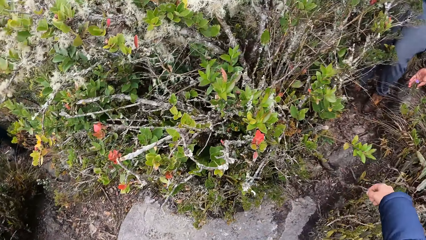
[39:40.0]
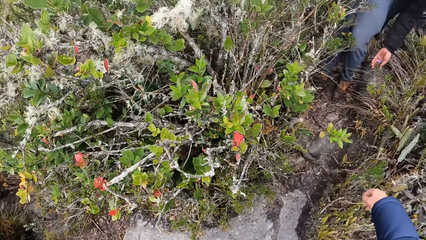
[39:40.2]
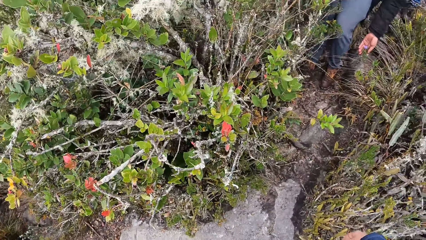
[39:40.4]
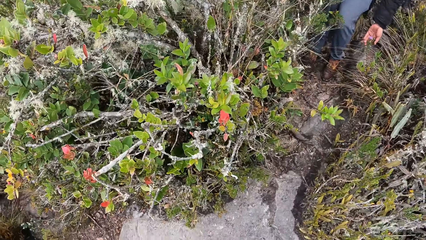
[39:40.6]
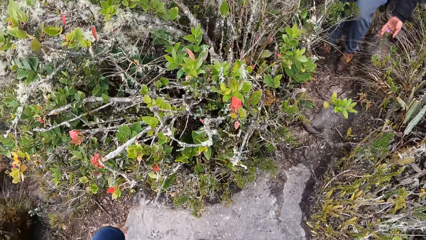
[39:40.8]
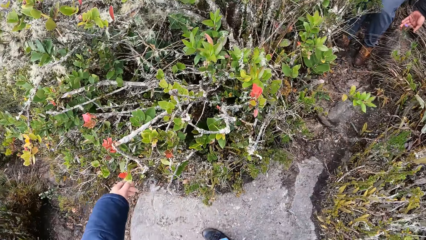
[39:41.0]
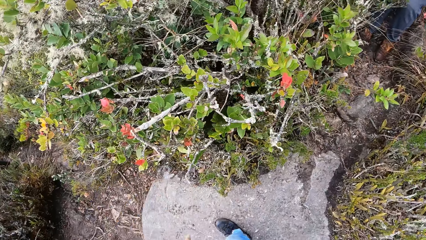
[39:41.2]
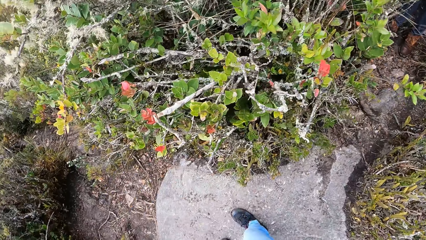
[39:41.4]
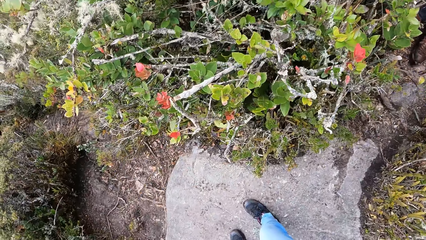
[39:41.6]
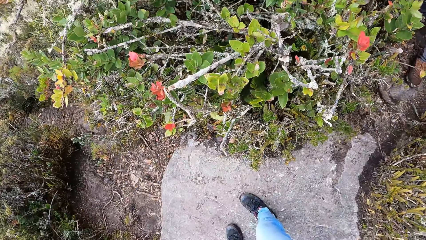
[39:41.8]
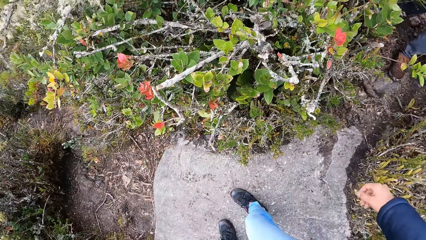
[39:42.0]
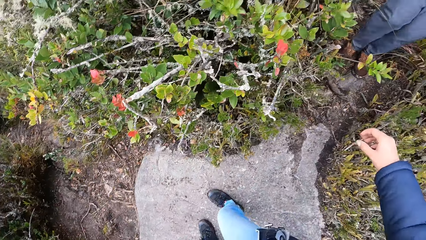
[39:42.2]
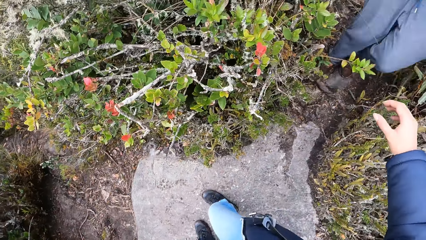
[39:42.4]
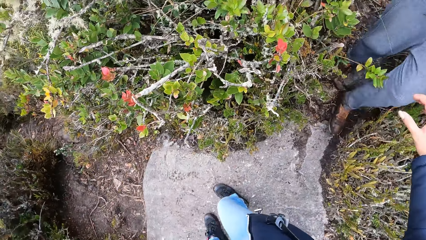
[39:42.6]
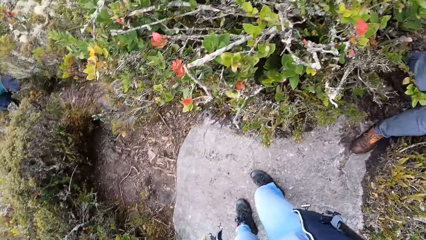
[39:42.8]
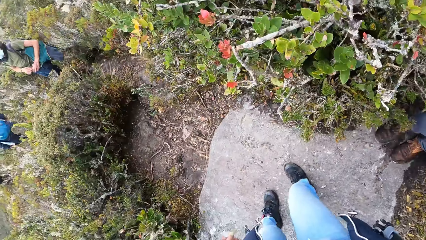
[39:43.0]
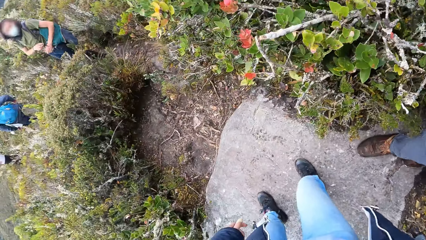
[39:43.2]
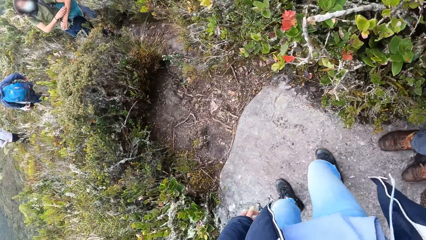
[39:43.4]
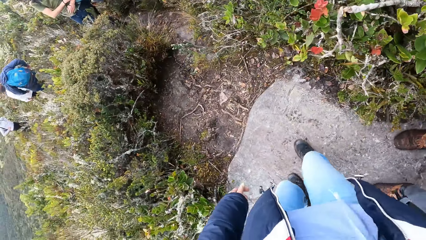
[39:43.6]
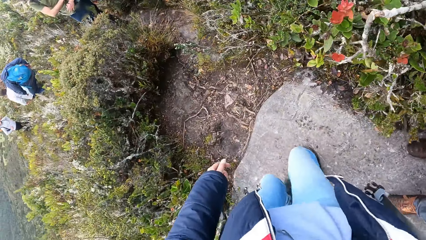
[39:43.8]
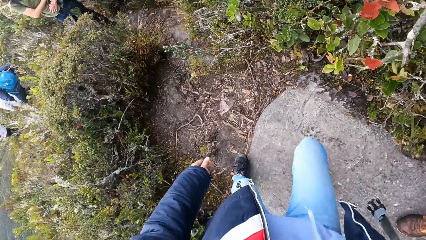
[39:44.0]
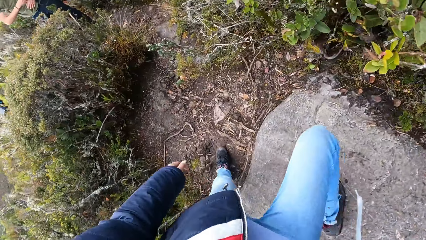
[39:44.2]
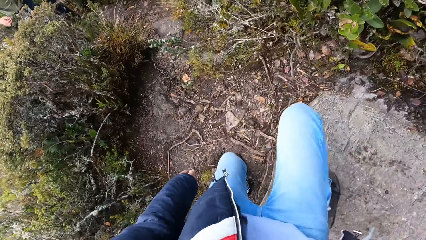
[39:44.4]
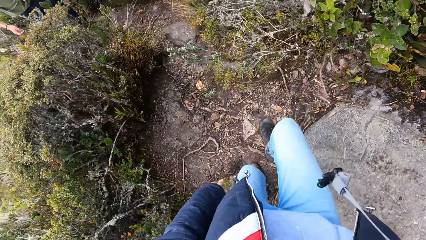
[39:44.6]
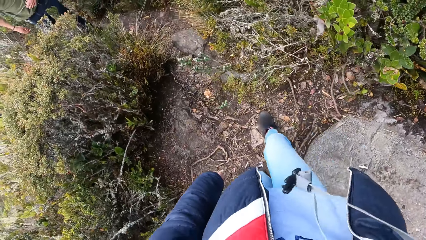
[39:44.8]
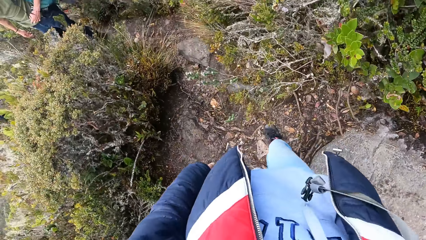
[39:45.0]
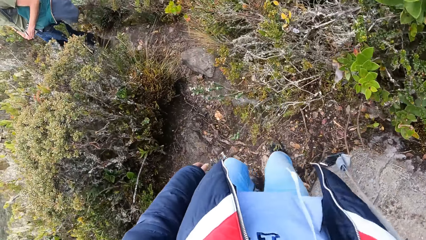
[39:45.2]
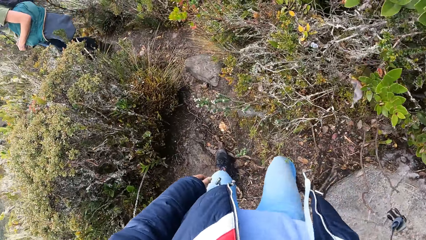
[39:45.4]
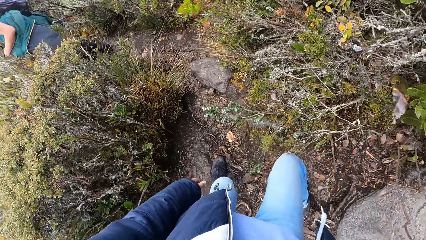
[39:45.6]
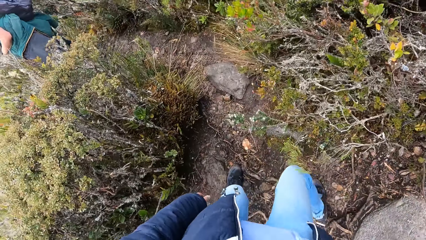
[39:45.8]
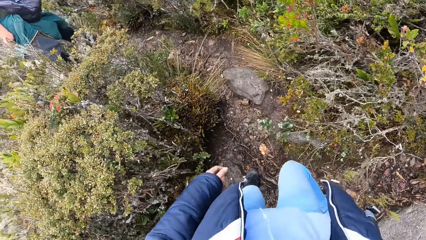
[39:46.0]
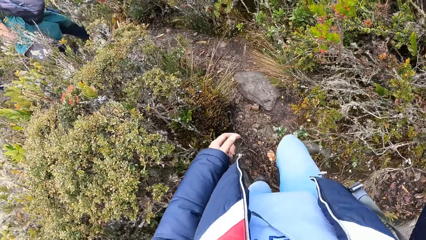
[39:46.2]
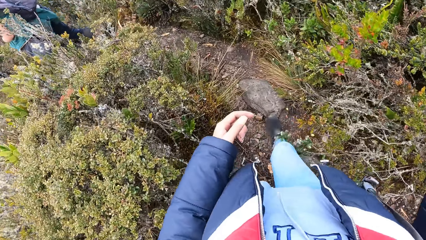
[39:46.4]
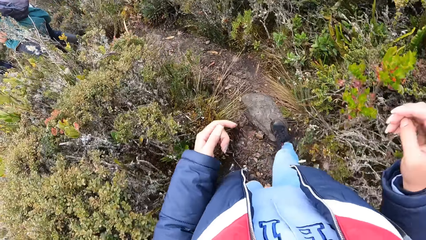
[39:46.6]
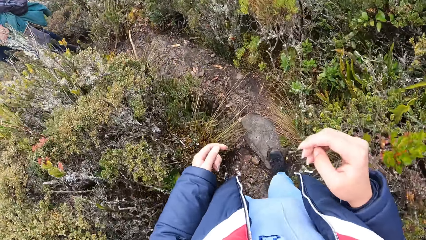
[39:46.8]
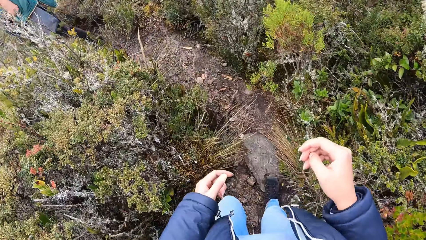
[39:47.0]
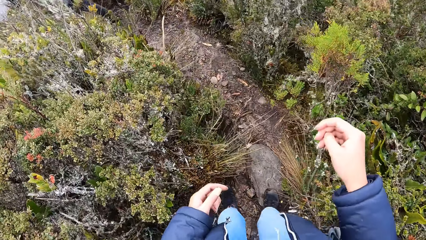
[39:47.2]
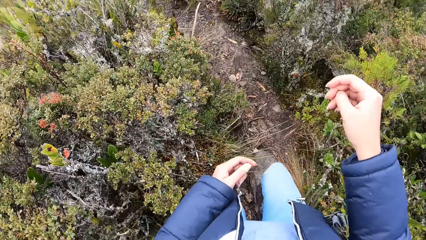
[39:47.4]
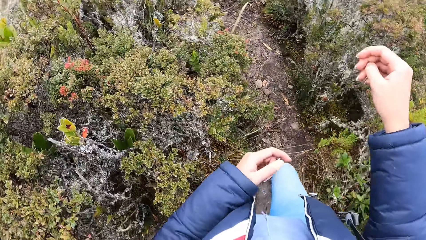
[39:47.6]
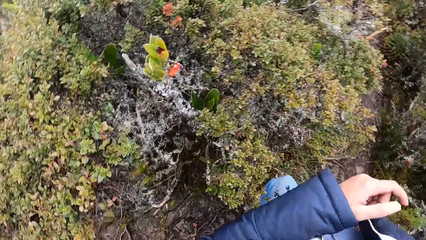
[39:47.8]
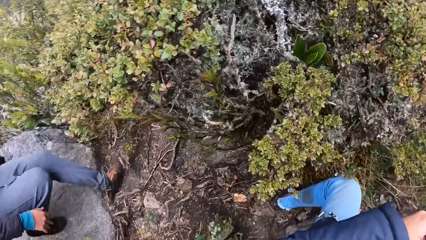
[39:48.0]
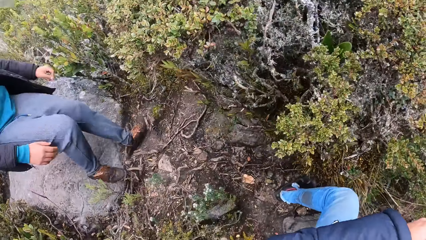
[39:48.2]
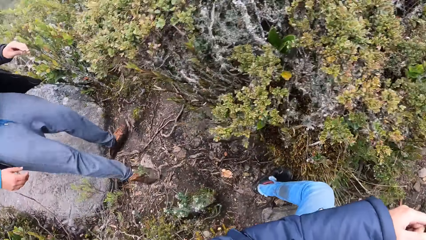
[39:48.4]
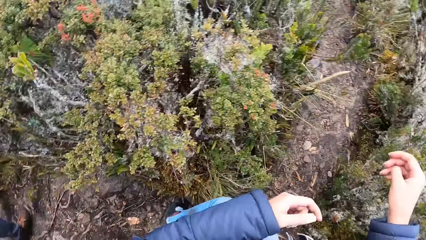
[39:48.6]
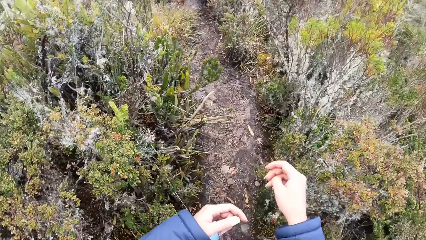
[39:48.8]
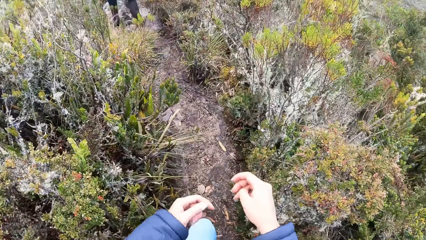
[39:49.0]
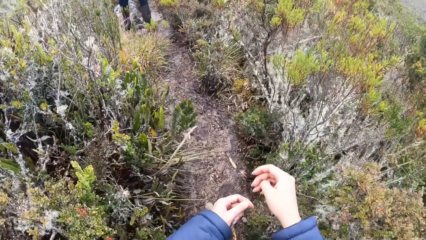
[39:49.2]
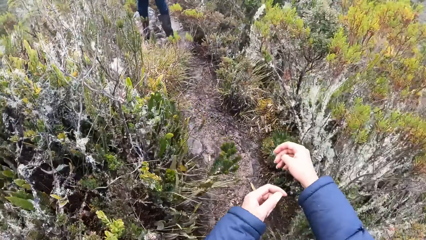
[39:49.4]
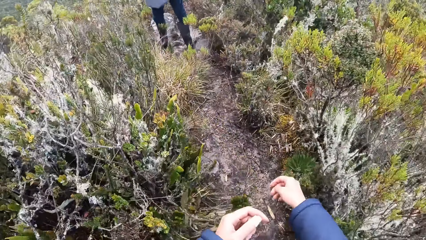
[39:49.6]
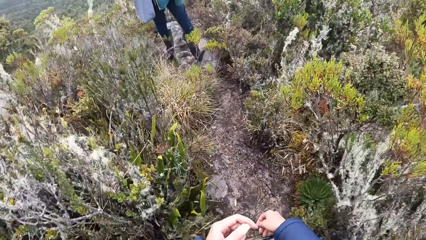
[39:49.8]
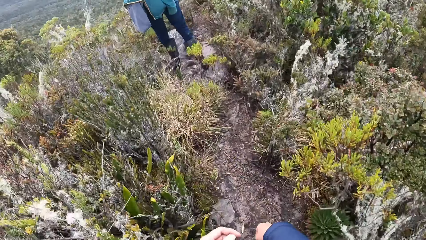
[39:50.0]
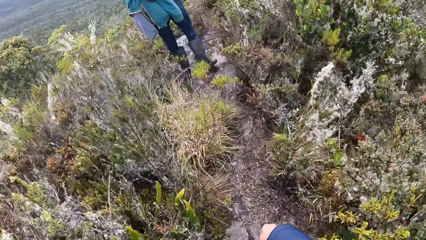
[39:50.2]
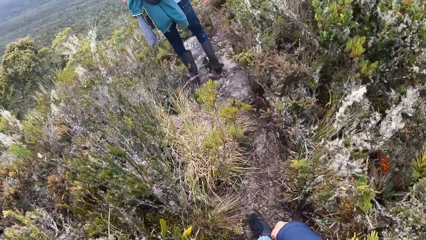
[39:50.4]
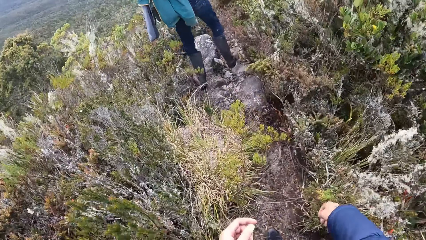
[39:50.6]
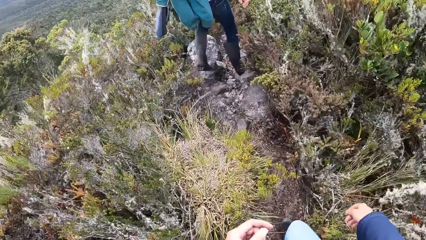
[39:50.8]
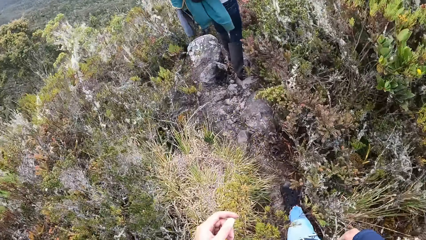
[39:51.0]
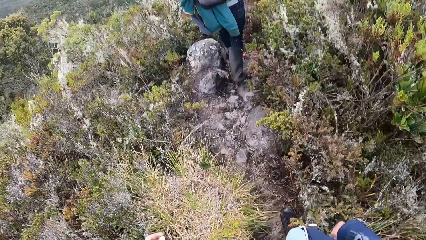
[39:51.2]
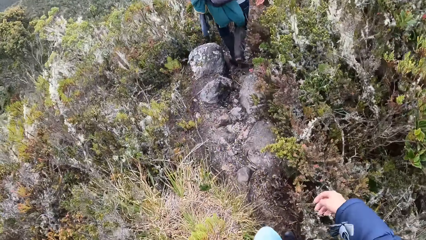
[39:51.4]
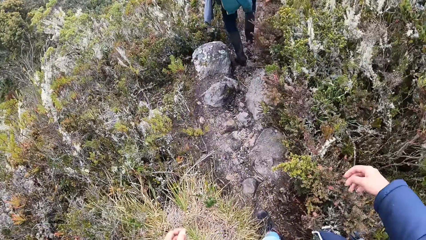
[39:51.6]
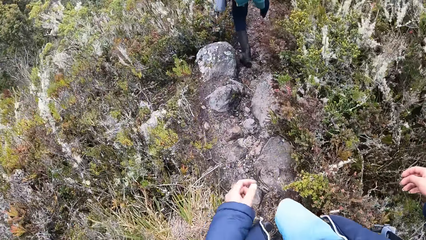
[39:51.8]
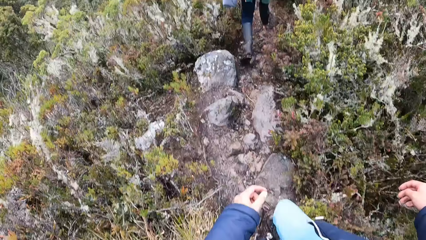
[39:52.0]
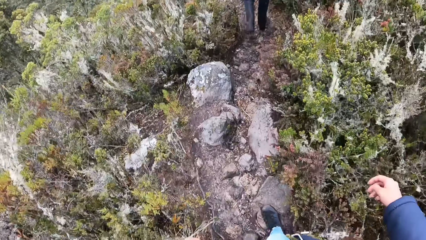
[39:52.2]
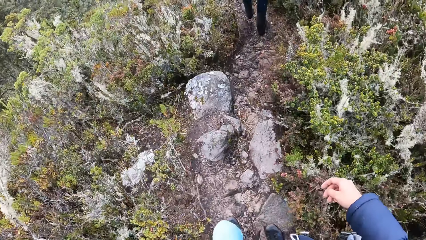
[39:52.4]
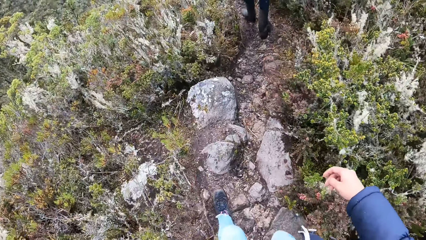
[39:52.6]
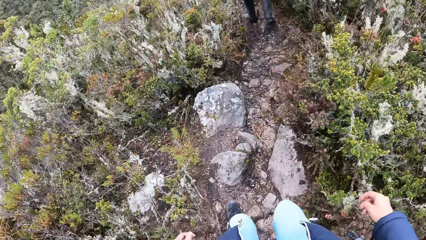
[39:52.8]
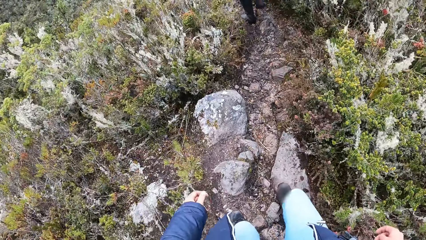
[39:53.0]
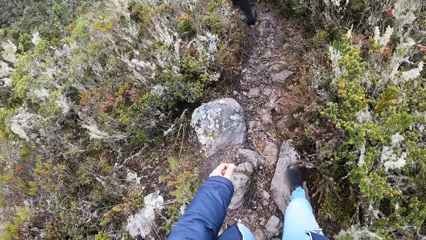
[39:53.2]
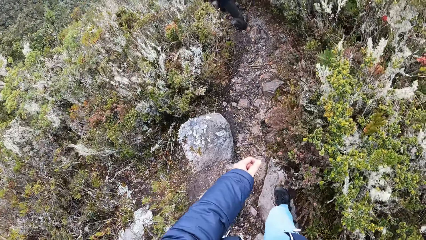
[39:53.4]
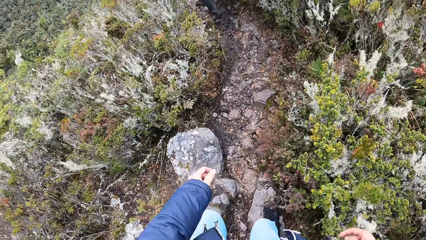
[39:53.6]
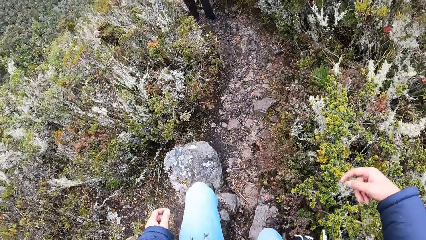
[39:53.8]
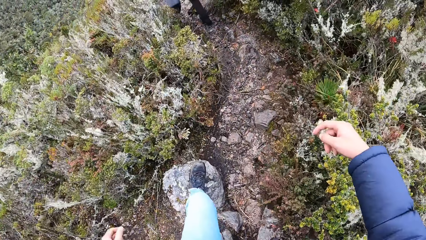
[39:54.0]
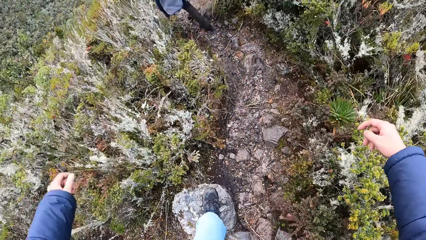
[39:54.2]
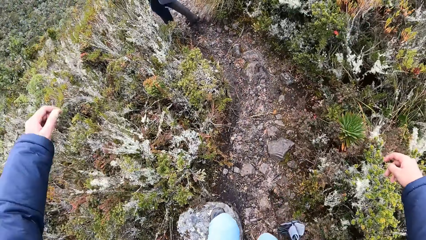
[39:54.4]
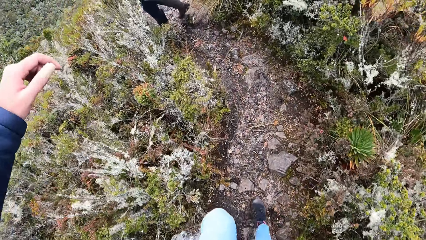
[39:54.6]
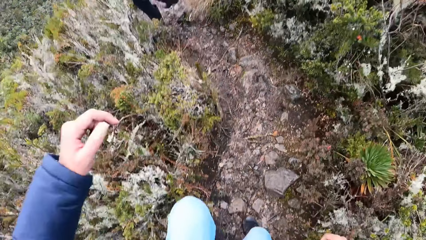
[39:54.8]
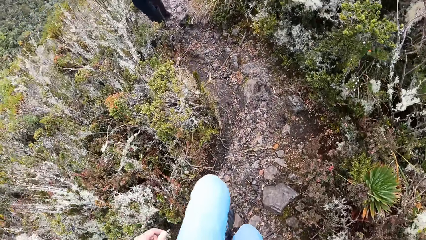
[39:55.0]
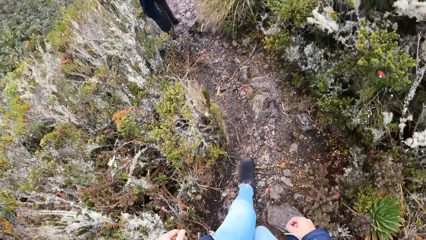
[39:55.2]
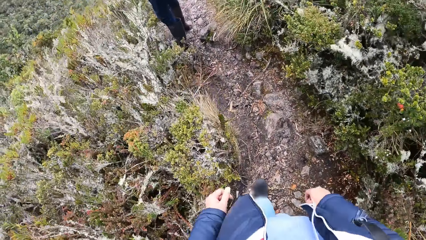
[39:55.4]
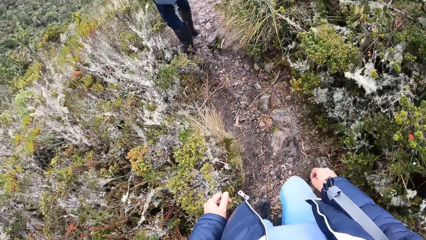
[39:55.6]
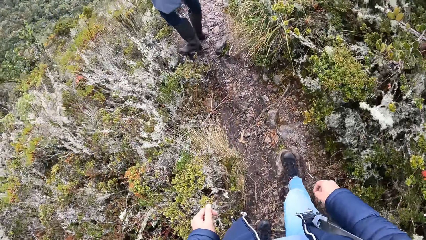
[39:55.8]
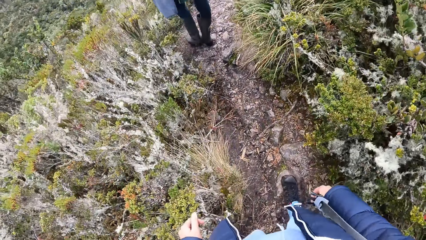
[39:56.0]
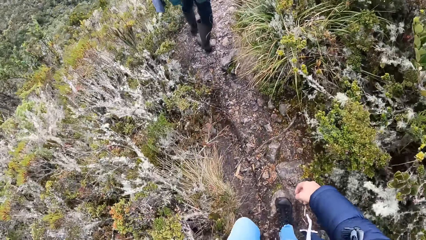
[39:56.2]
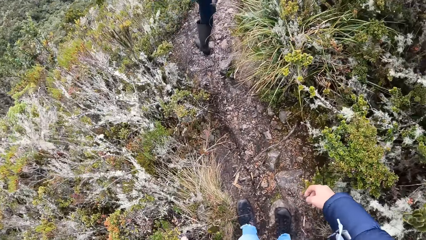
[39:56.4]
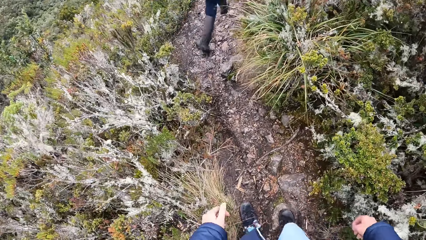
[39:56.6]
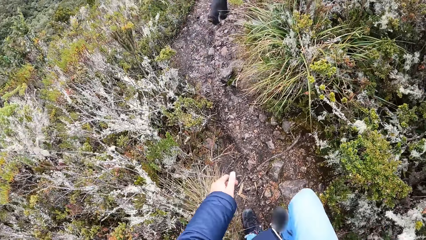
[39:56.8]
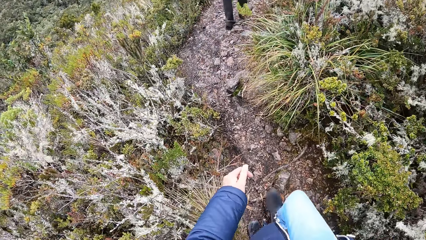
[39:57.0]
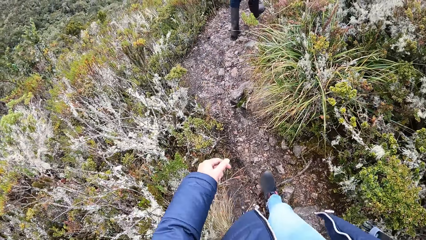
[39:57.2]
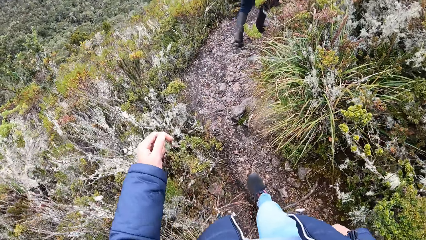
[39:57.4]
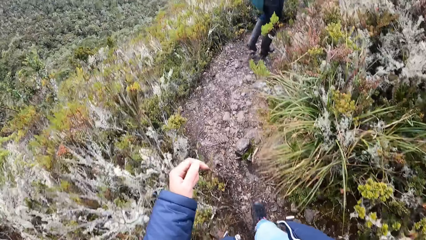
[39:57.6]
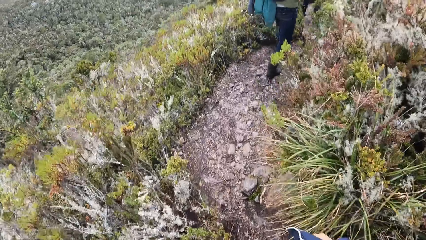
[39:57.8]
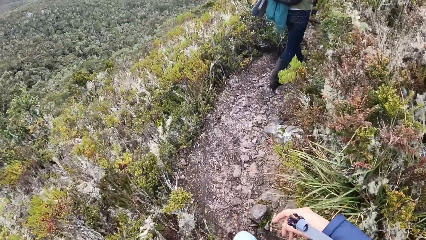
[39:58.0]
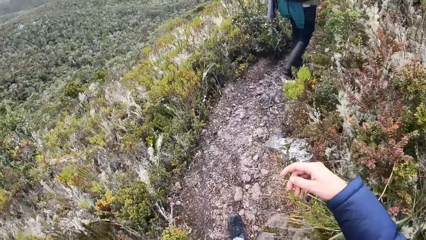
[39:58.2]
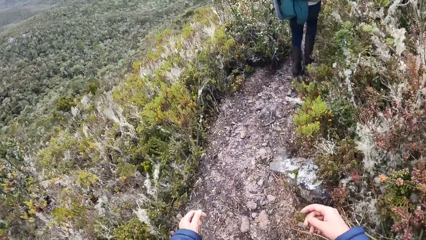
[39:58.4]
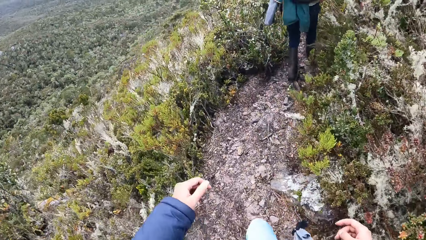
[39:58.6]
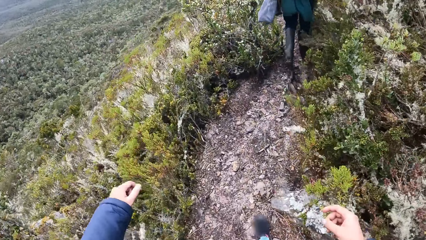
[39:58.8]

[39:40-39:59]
The camera wearer looks at the flower. A person climbs down the hill. The camera wearer walks down the mountain. They climb down the hill.
